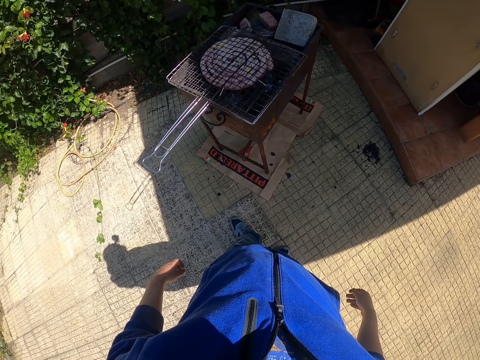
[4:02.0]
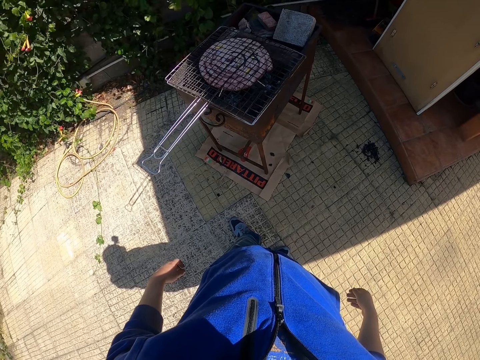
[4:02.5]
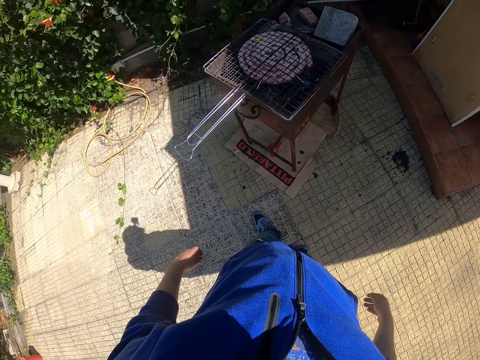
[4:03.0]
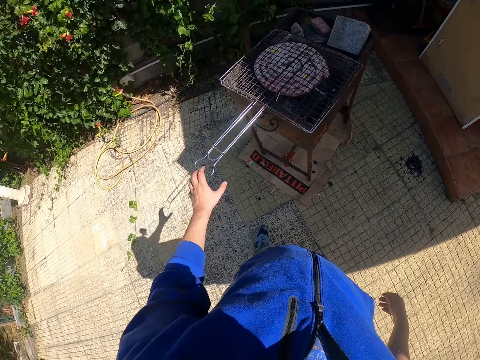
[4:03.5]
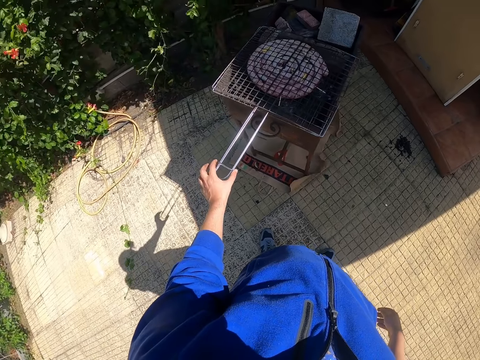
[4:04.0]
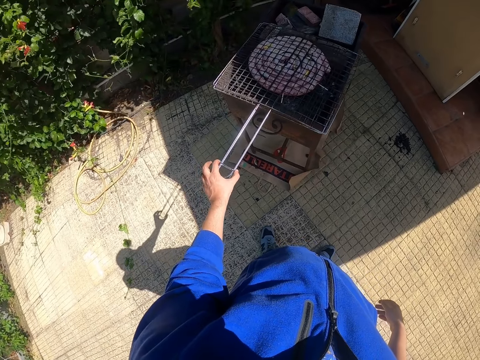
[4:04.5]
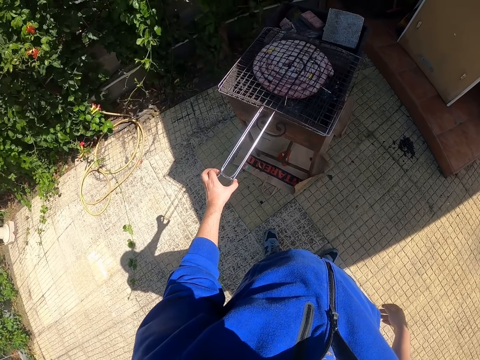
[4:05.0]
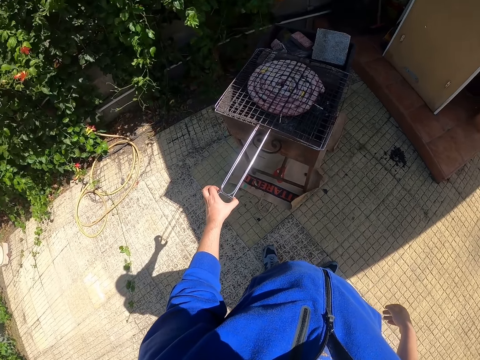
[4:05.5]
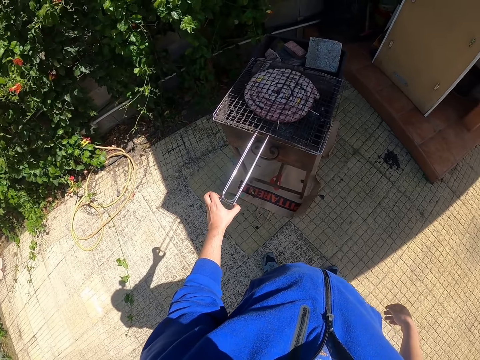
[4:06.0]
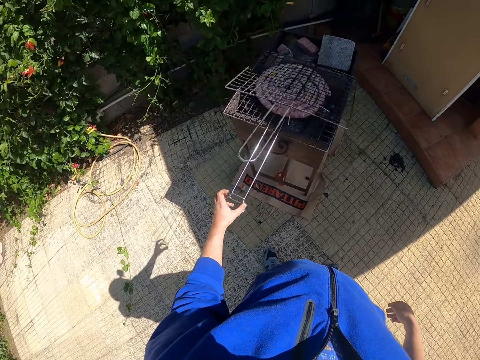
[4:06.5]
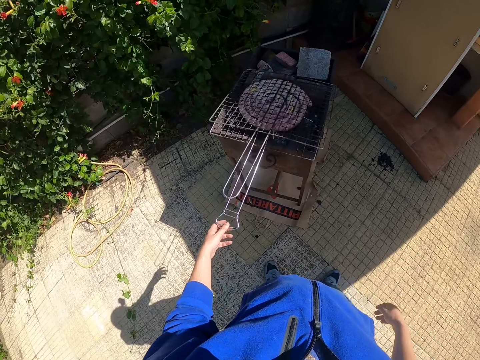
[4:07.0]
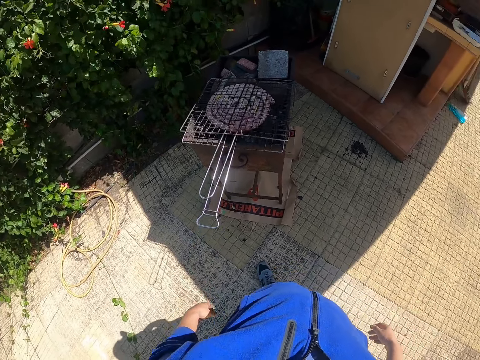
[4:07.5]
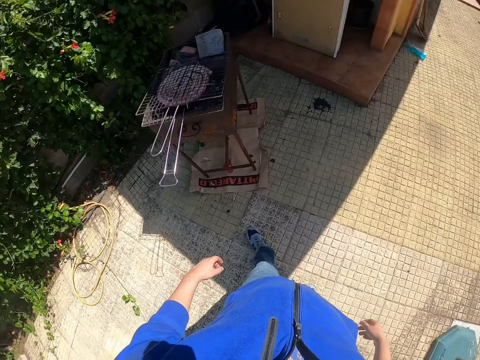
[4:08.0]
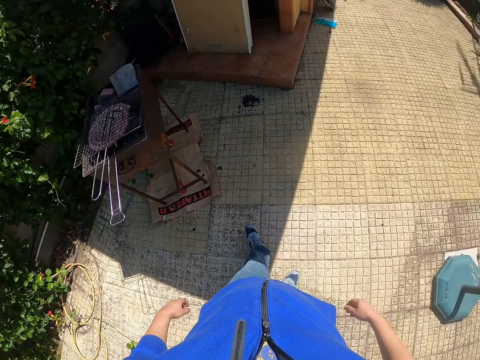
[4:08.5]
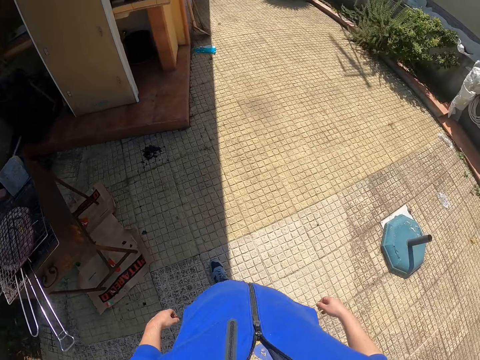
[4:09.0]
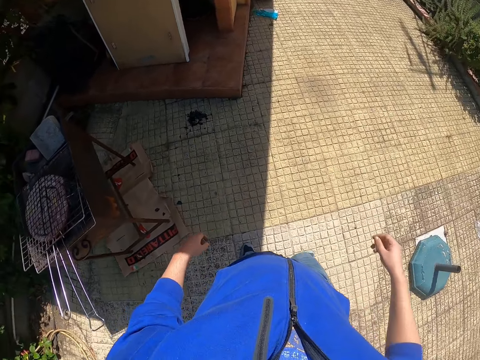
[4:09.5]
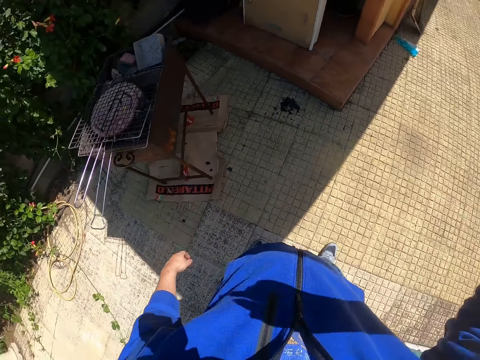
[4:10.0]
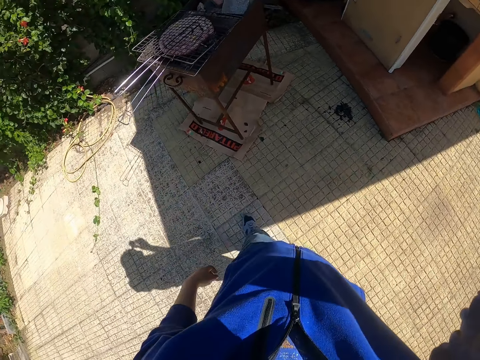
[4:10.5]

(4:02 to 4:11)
The camera wearer adjusts the grilling basket handle with his left hand. He walks in the compound. He touches his face.
